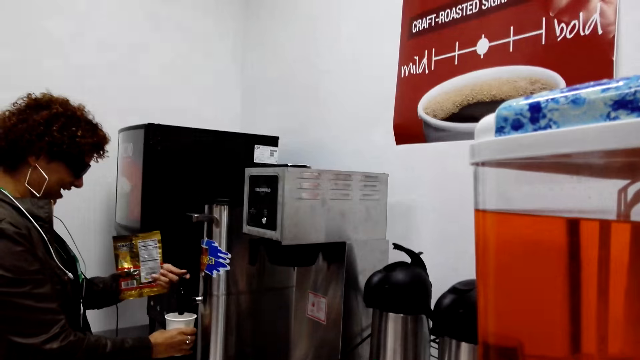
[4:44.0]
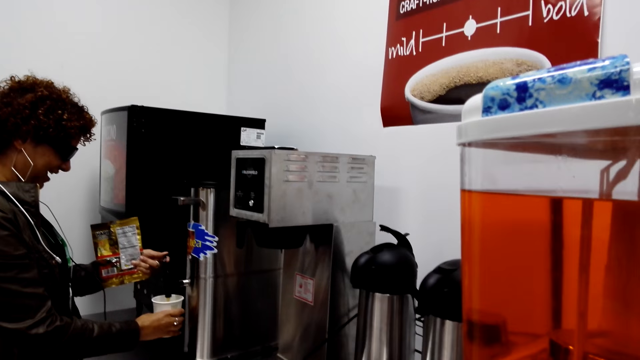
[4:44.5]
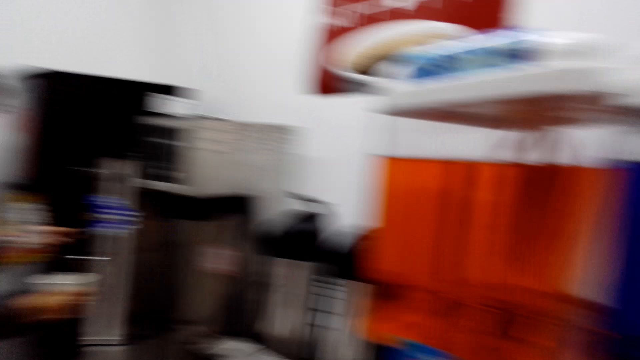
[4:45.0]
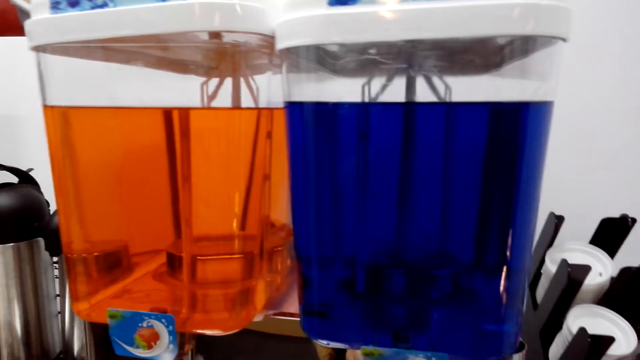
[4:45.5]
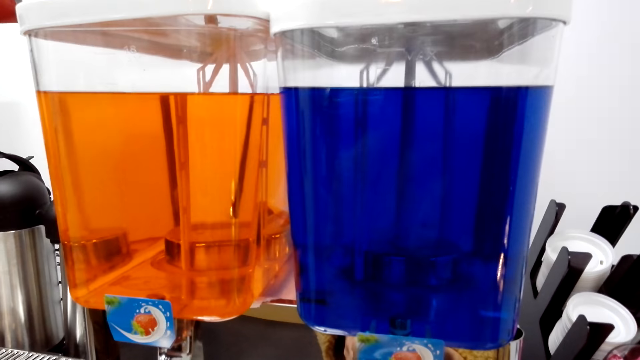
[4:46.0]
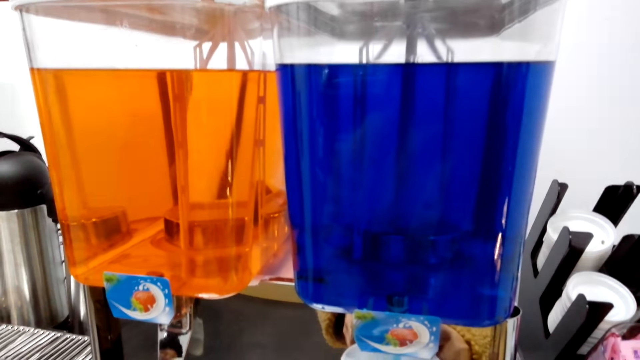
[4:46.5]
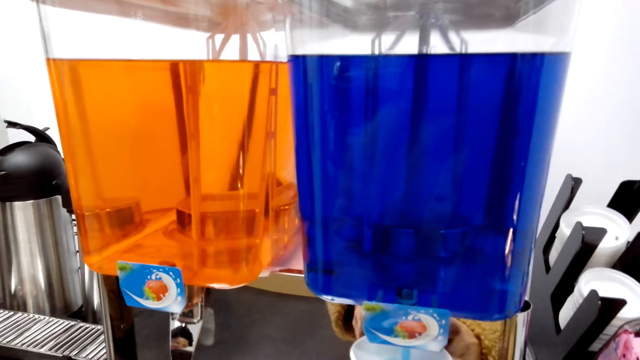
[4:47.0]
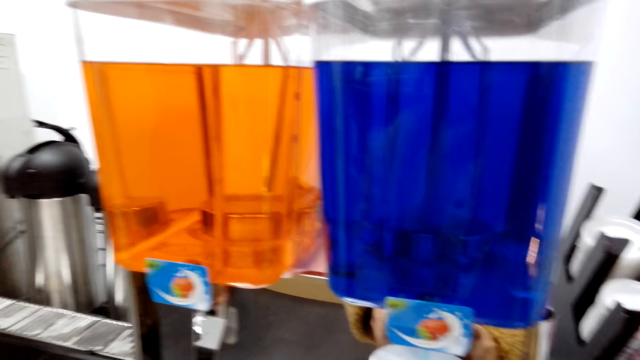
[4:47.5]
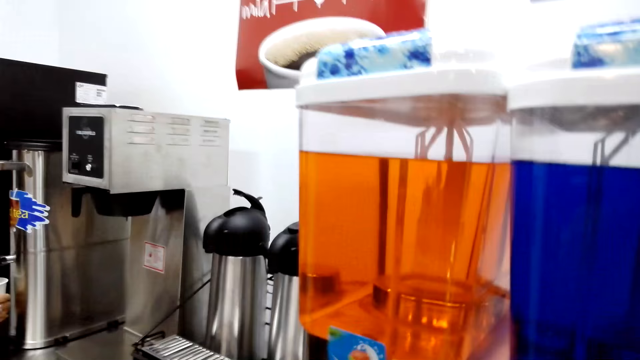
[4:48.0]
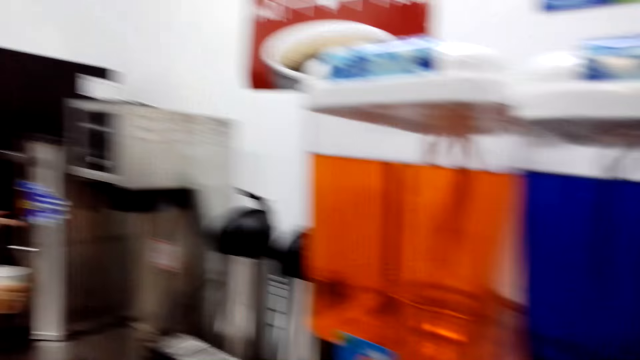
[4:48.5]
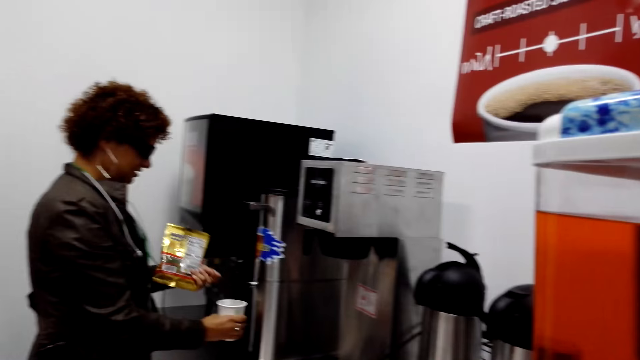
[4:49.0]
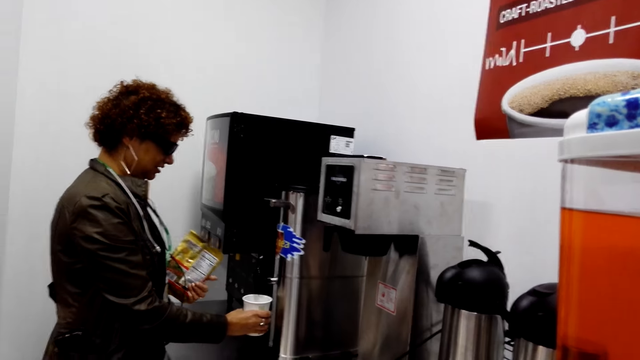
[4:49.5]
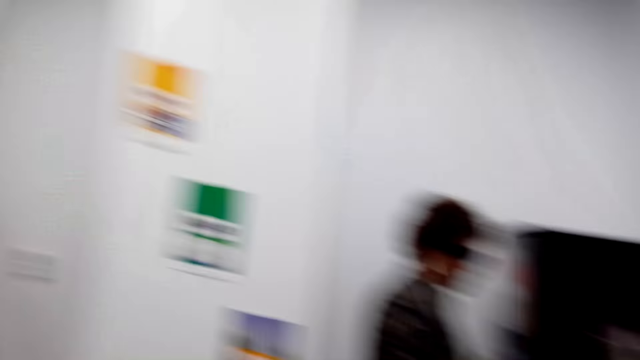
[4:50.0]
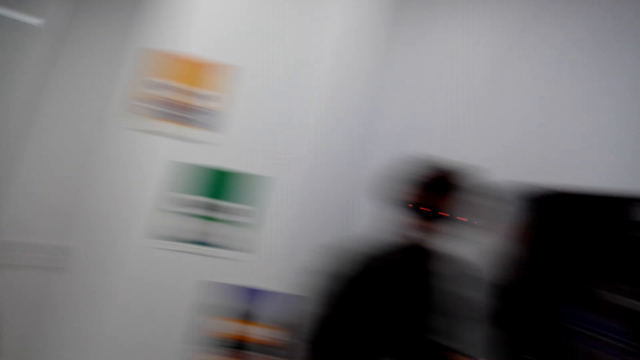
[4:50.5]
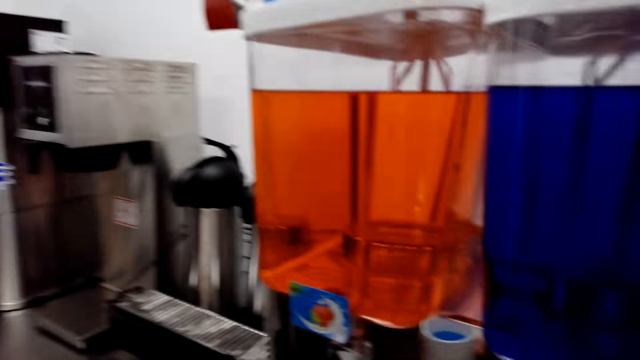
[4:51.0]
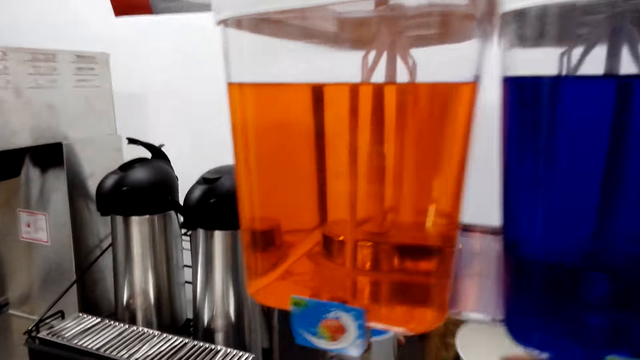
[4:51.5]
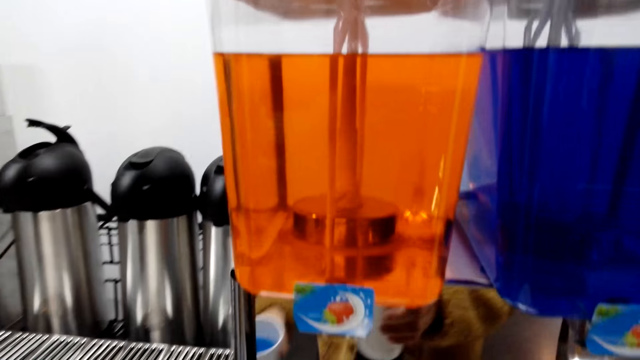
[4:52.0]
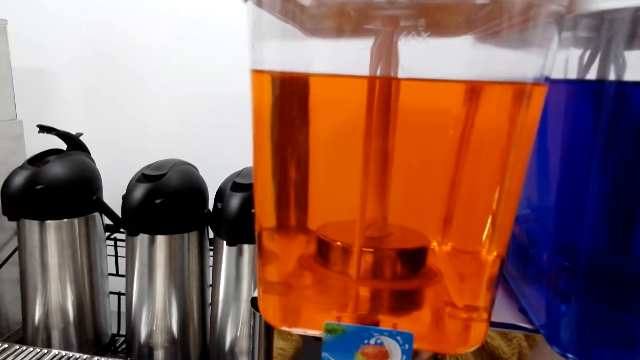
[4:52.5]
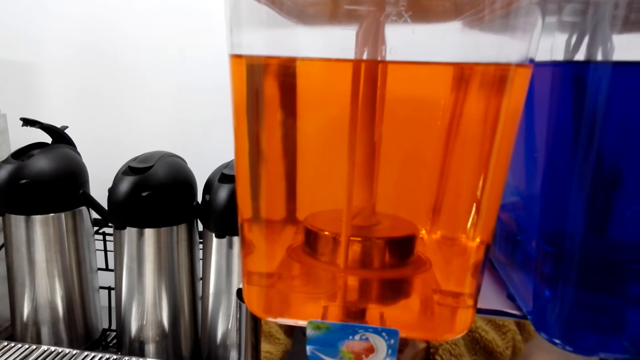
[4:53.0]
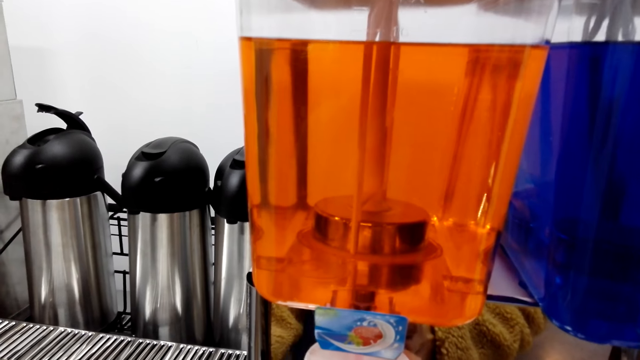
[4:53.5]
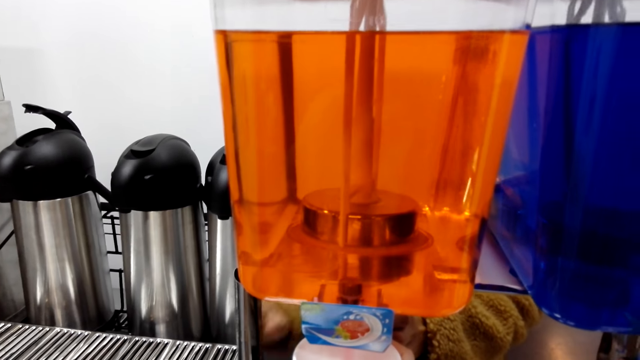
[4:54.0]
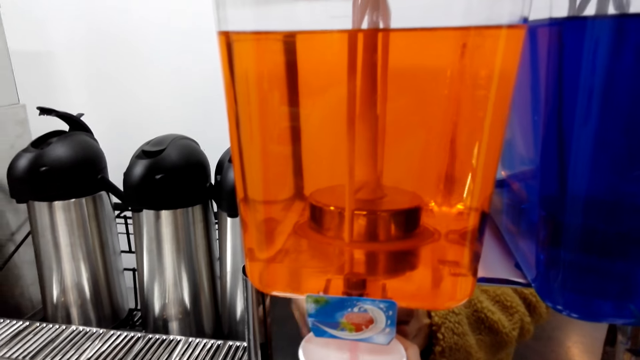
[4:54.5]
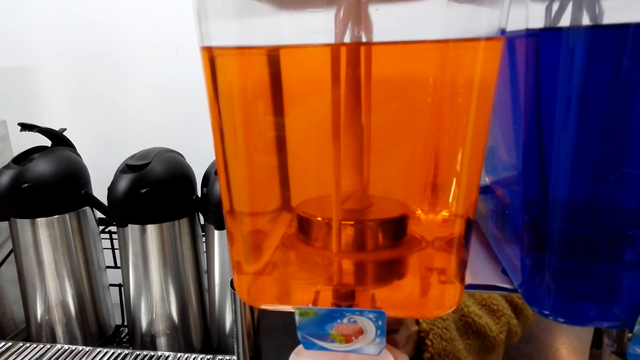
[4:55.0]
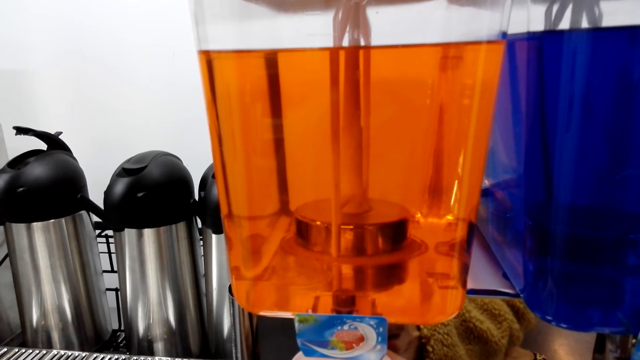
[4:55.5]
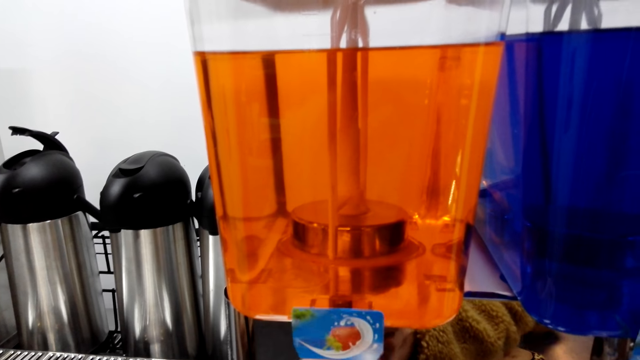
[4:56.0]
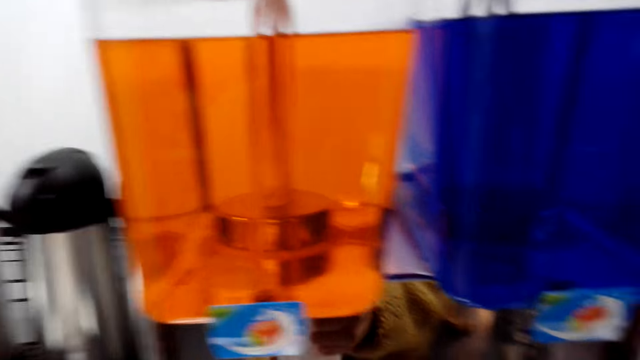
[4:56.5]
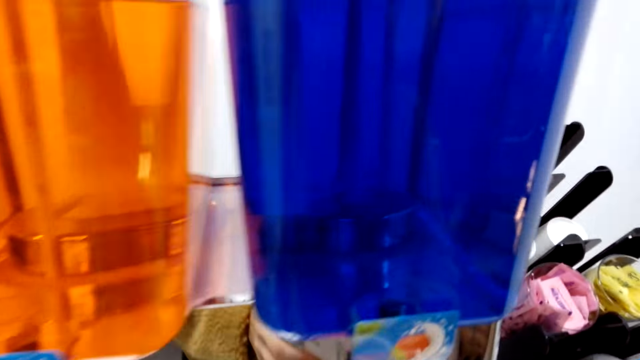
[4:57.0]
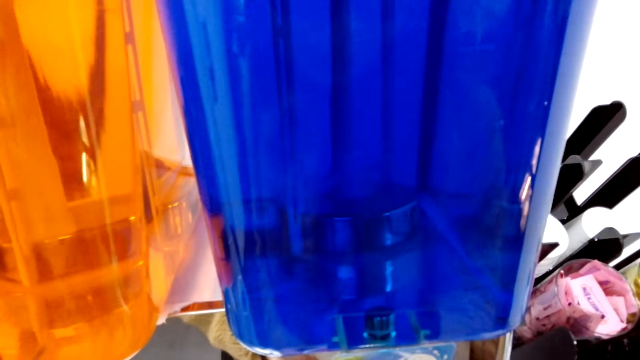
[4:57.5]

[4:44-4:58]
The camera wearer puts juice in the cup. A person puts water in the cup. The camera wearer puts juice in the cup.

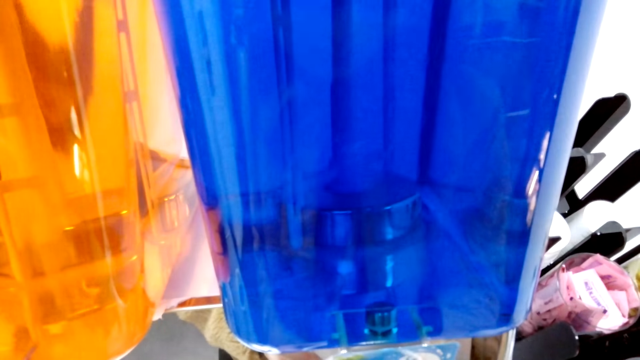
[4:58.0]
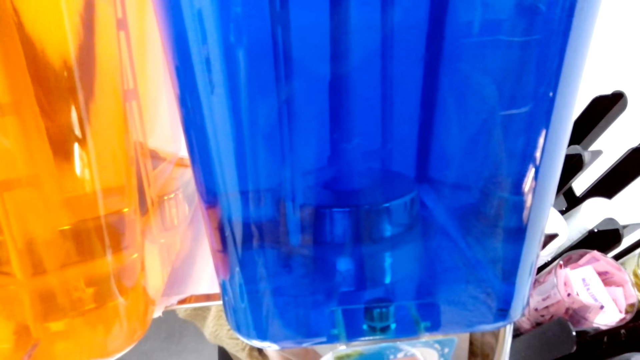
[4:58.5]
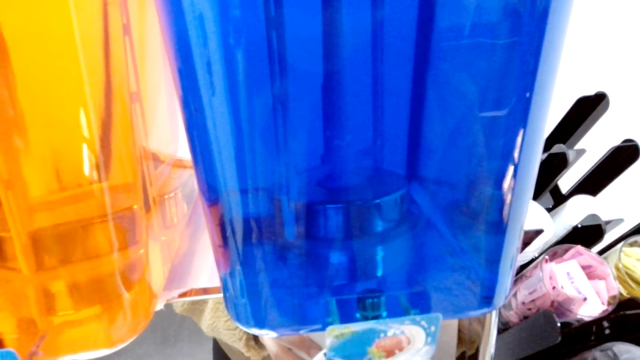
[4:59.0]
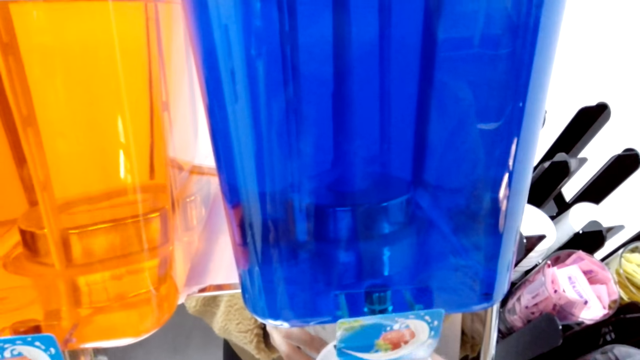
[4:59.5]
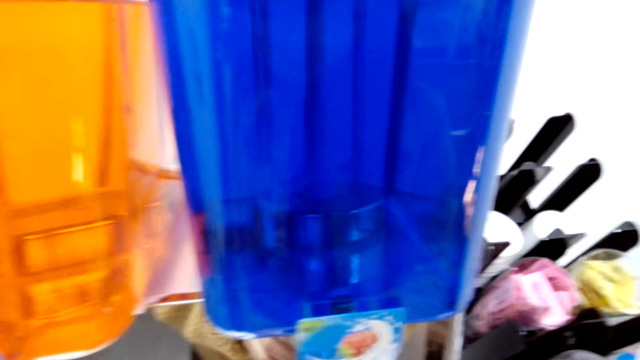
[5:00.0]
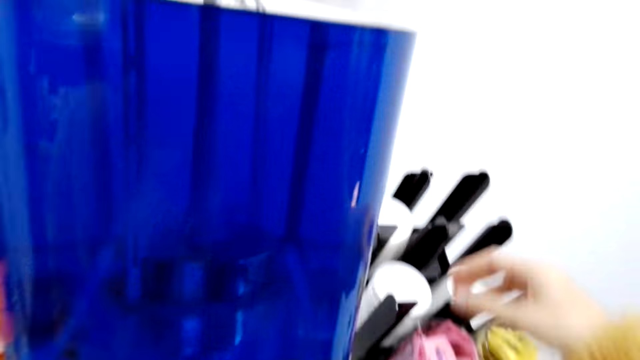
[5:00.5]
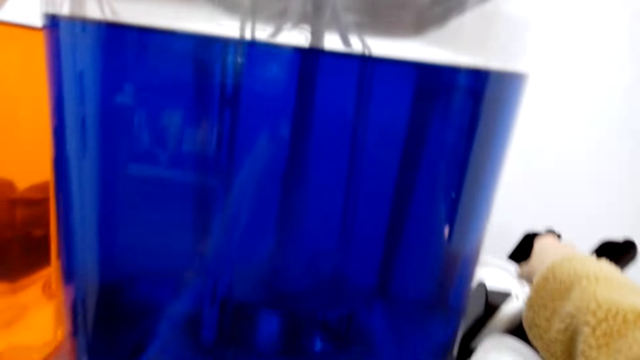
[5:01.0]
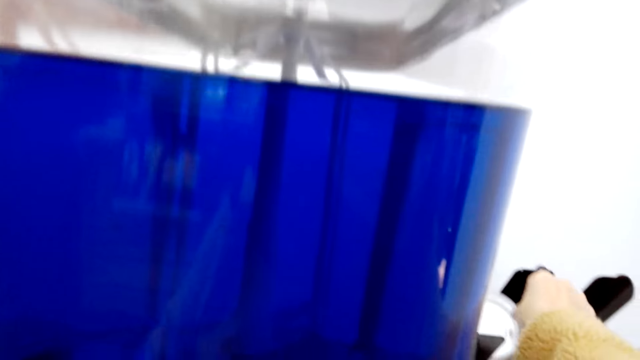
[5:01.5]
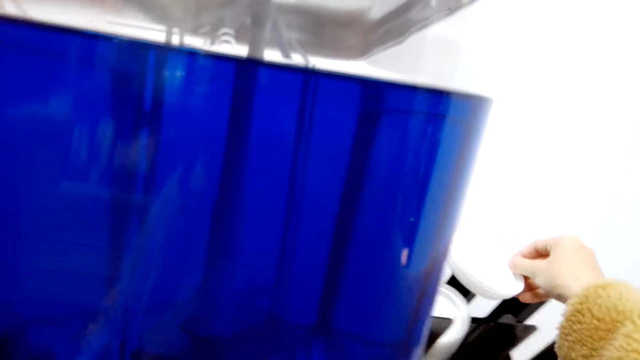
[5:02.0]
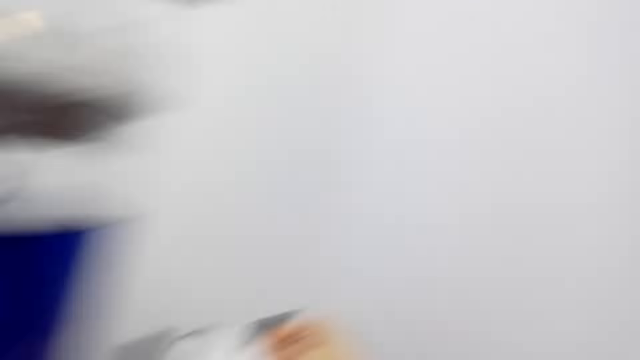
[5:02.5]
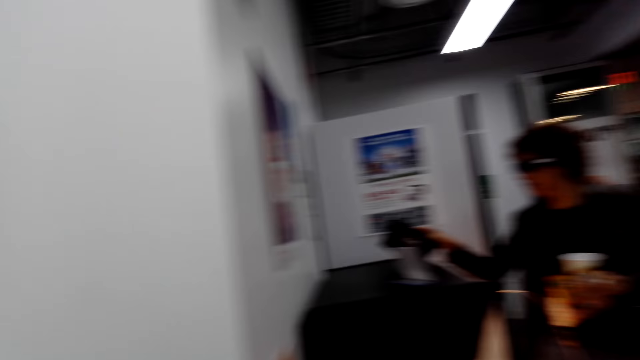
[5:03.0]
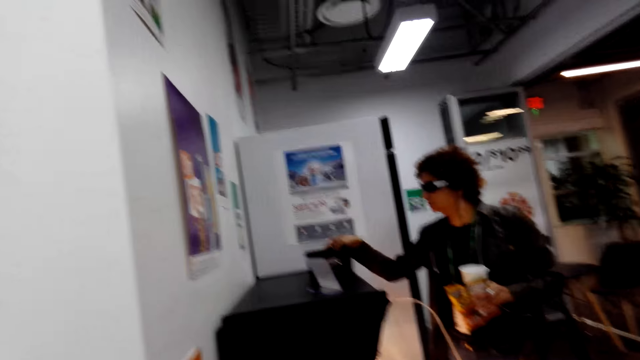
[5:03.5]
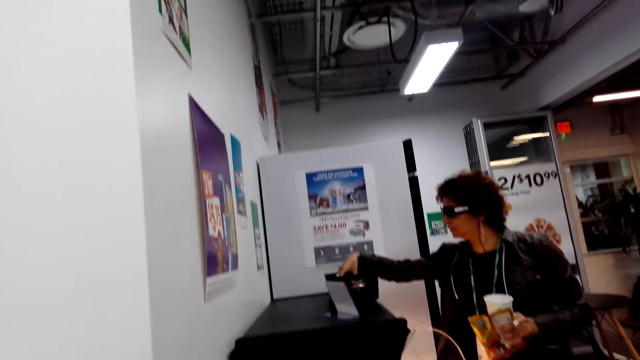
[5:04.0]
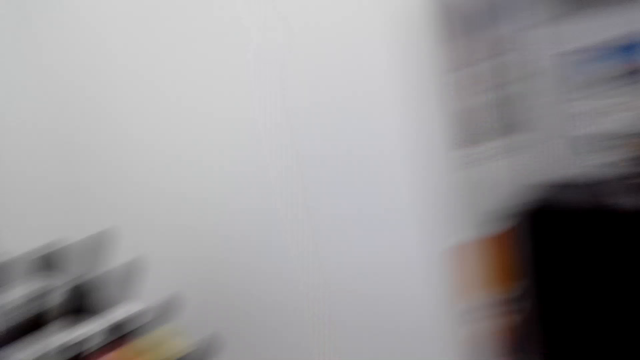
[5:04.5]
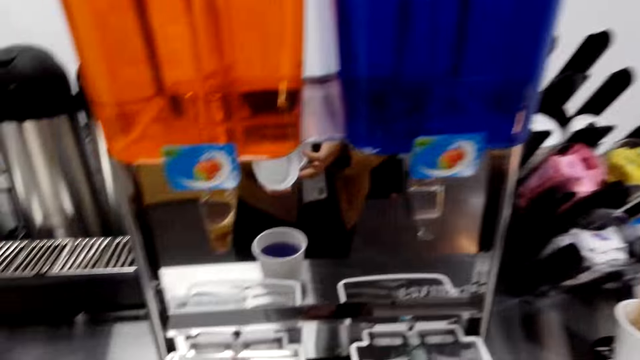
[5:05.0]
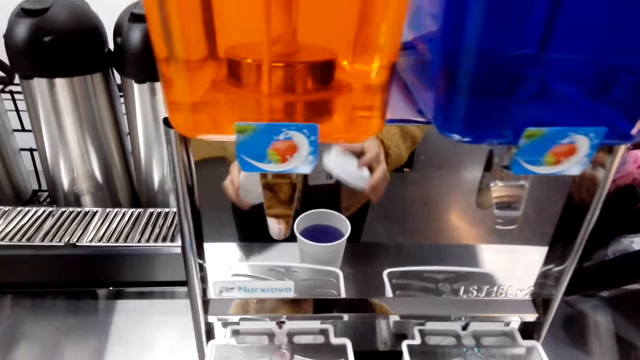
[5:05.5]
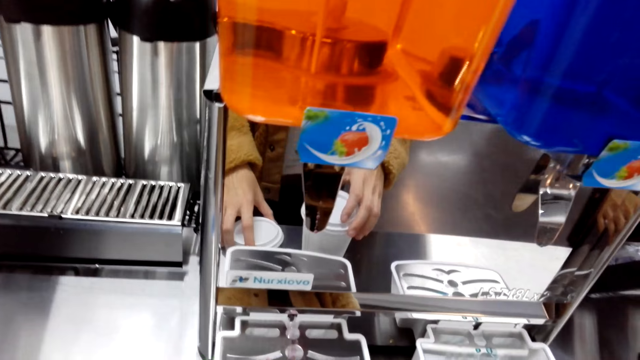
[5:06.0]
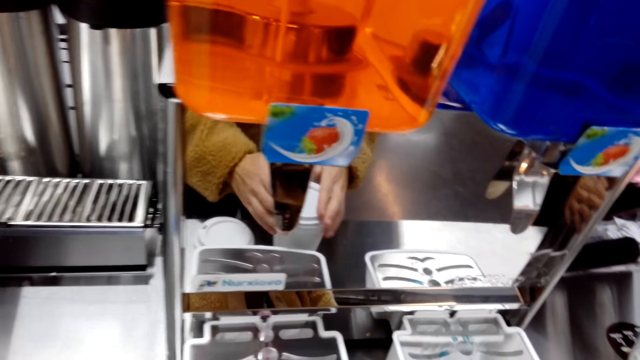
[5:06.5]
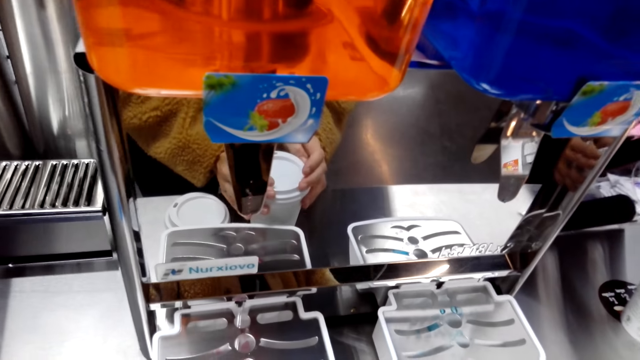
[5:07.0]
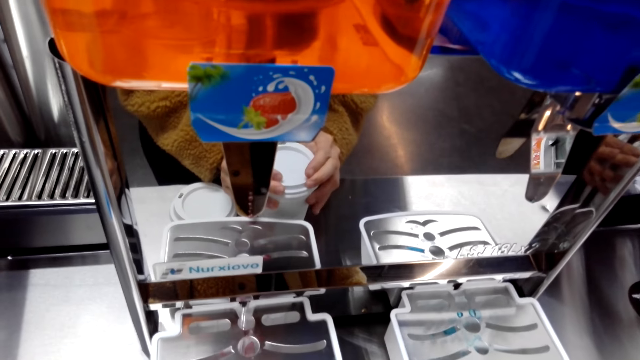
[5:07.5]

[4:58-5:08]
The camera wearer picks the disposable lids. They cover the disposable cup with the lid. They talk to a person.
